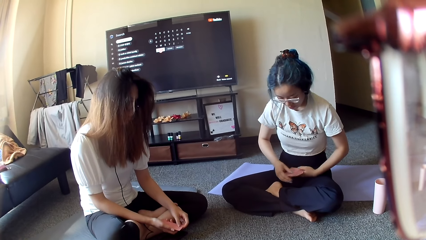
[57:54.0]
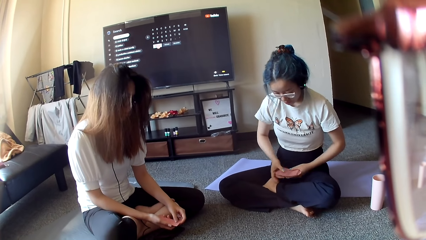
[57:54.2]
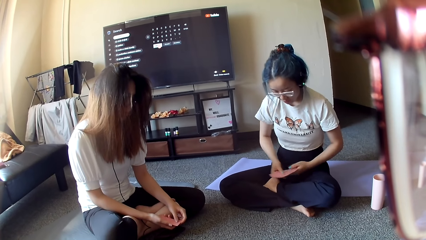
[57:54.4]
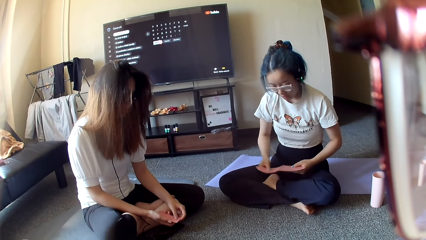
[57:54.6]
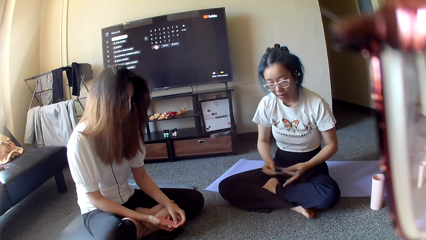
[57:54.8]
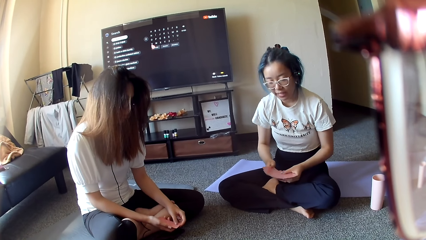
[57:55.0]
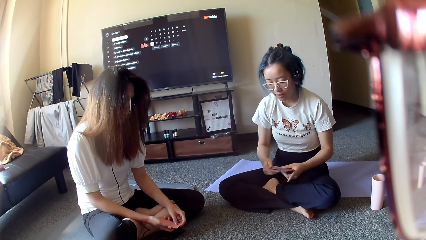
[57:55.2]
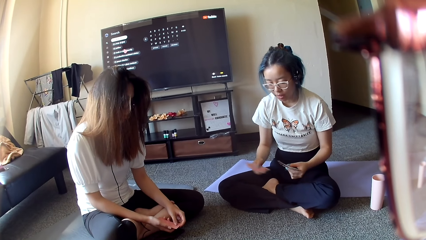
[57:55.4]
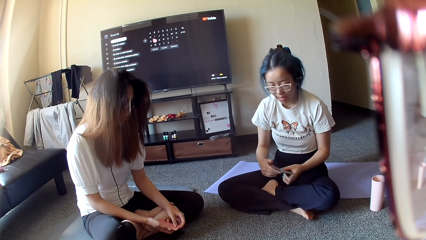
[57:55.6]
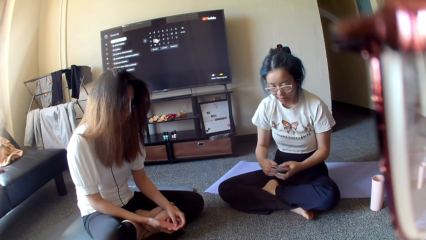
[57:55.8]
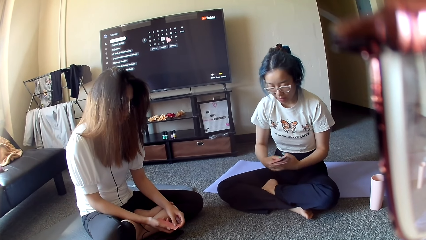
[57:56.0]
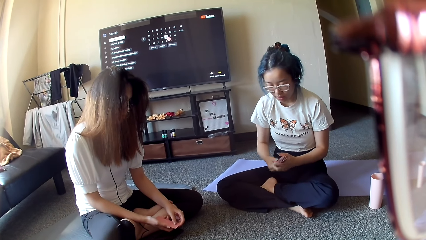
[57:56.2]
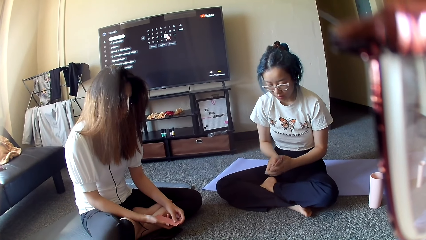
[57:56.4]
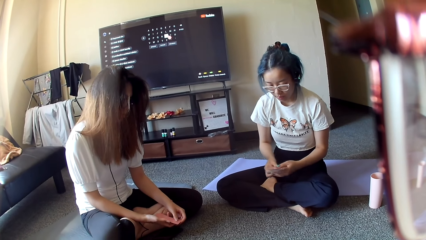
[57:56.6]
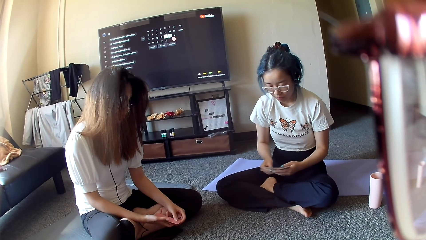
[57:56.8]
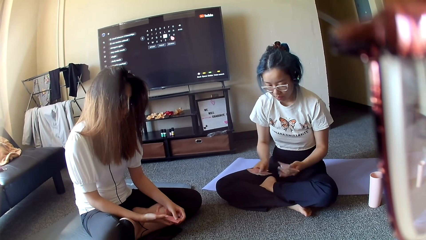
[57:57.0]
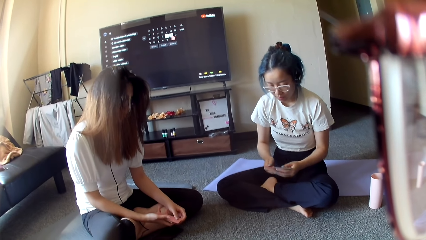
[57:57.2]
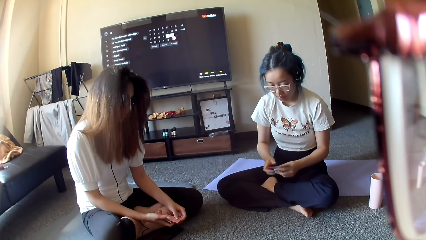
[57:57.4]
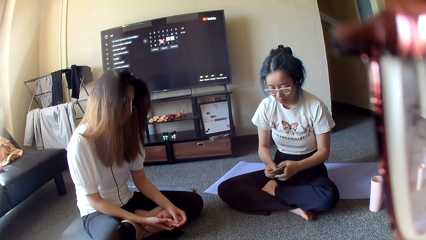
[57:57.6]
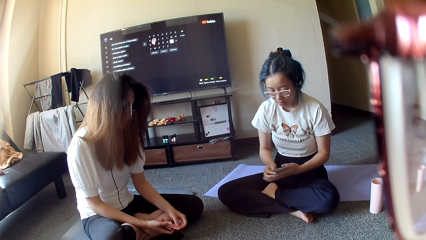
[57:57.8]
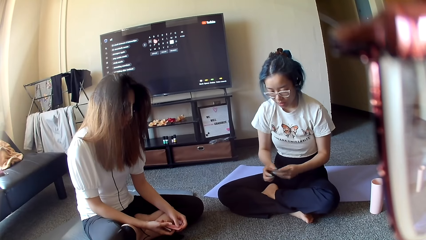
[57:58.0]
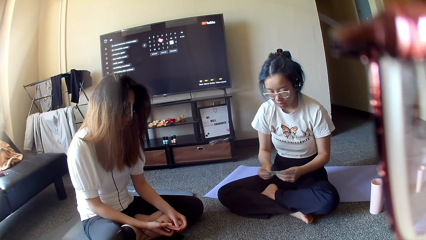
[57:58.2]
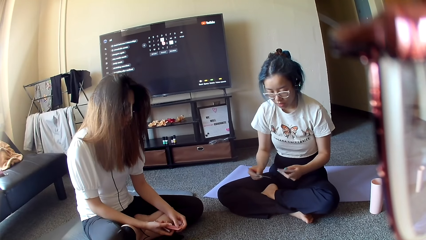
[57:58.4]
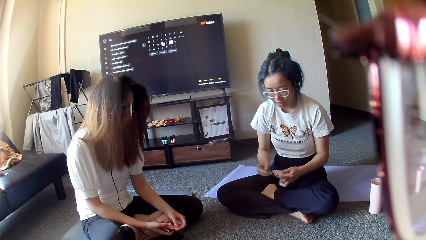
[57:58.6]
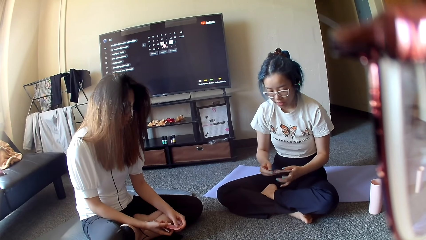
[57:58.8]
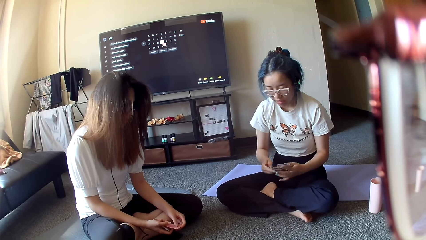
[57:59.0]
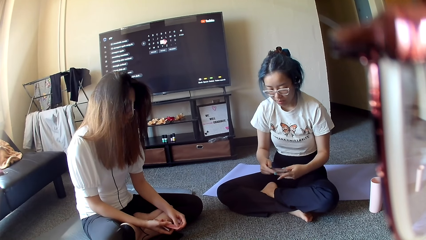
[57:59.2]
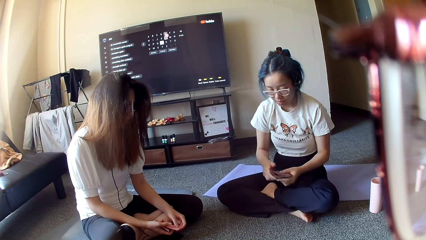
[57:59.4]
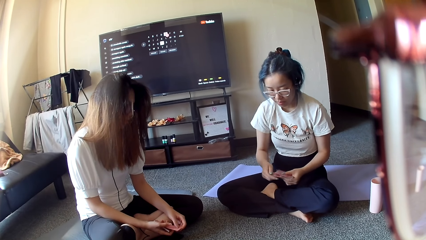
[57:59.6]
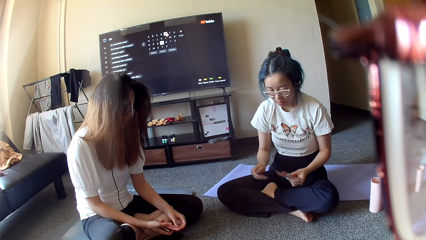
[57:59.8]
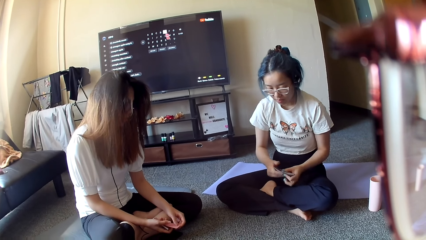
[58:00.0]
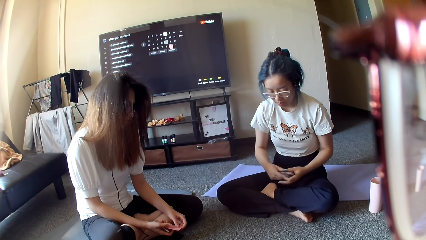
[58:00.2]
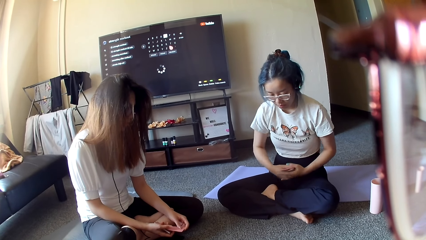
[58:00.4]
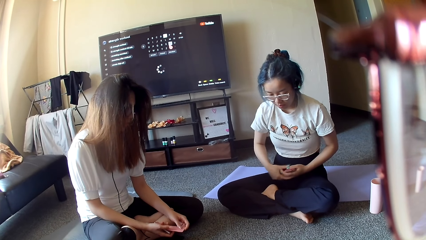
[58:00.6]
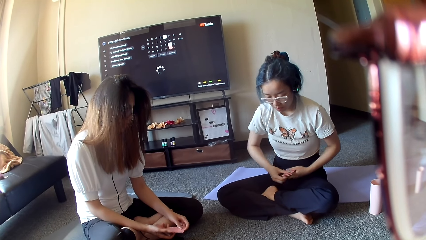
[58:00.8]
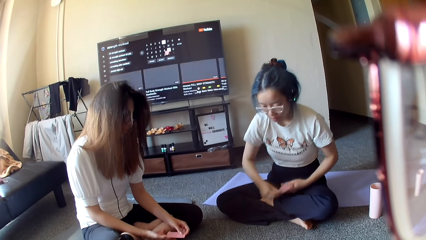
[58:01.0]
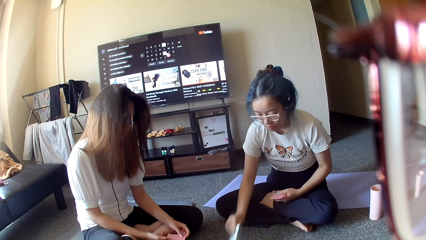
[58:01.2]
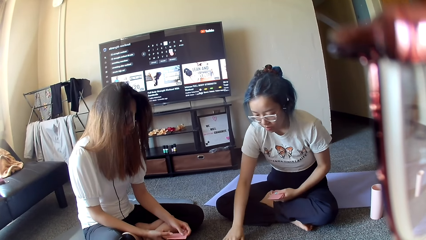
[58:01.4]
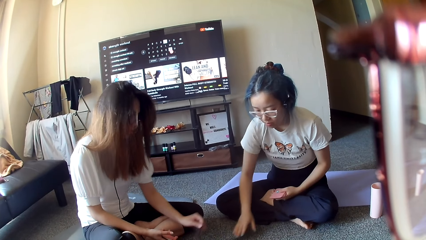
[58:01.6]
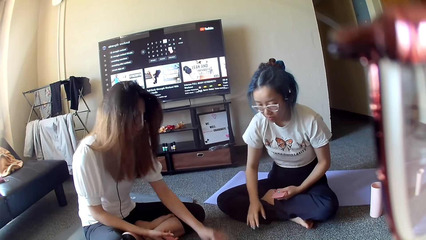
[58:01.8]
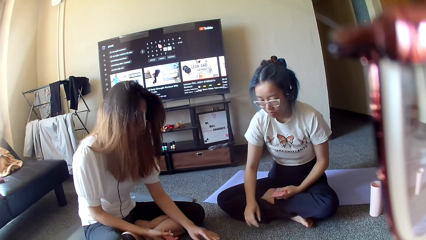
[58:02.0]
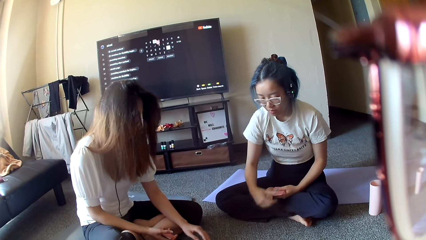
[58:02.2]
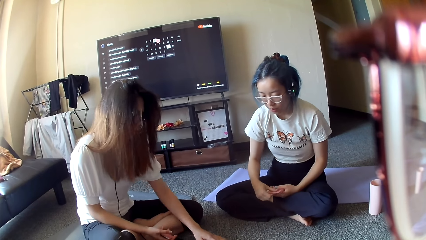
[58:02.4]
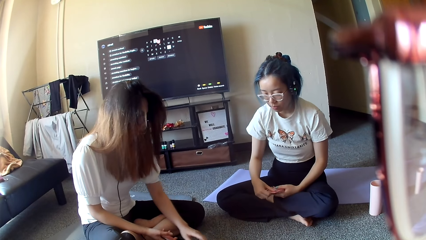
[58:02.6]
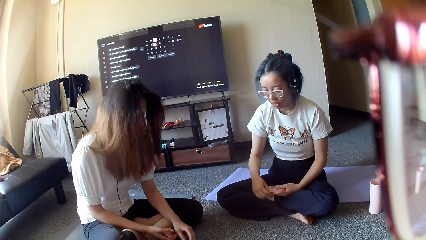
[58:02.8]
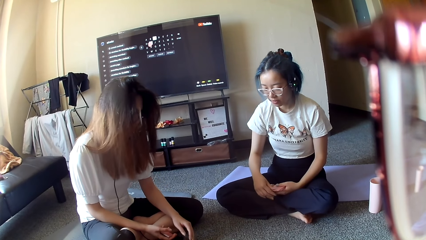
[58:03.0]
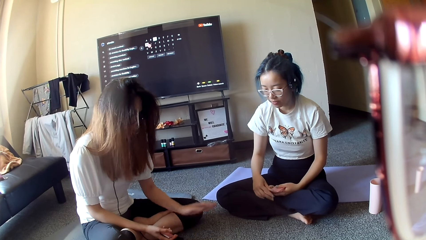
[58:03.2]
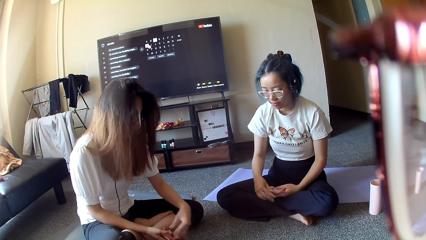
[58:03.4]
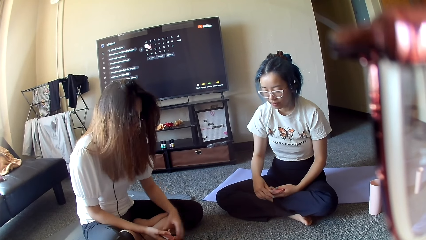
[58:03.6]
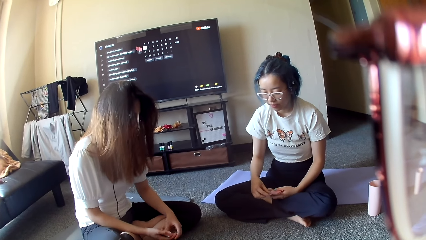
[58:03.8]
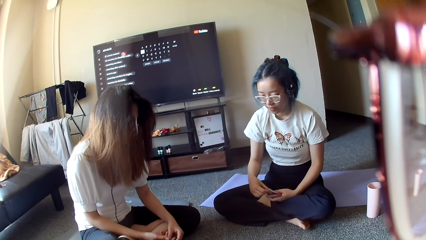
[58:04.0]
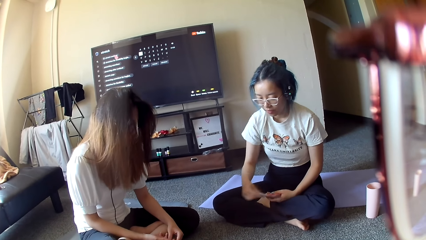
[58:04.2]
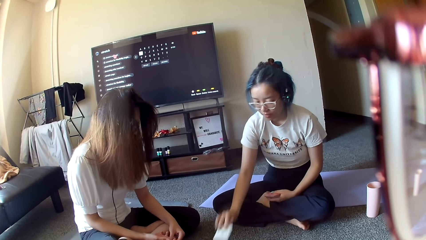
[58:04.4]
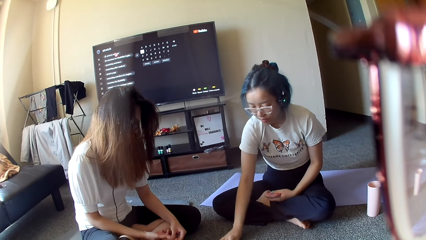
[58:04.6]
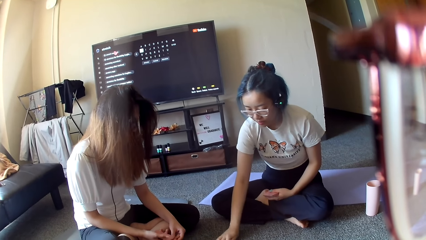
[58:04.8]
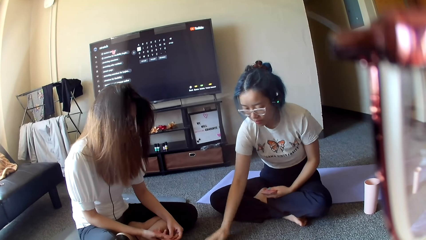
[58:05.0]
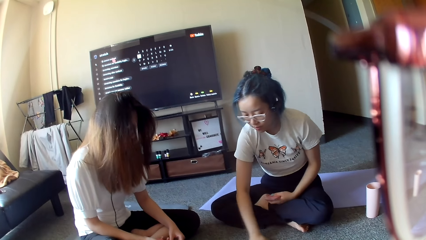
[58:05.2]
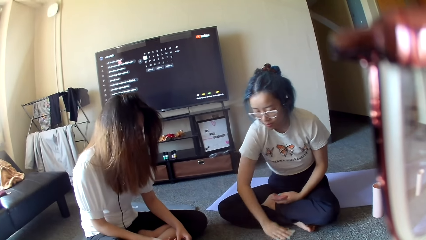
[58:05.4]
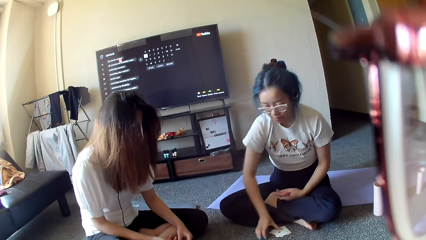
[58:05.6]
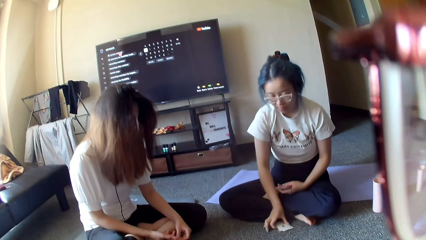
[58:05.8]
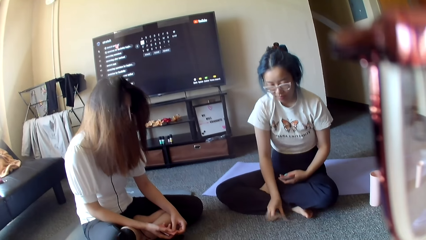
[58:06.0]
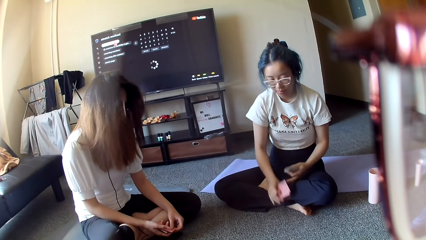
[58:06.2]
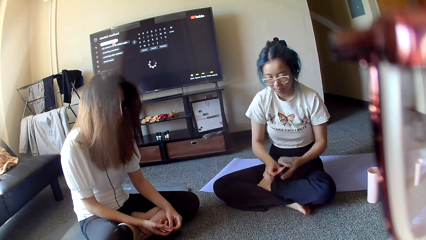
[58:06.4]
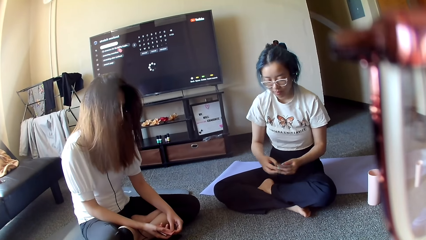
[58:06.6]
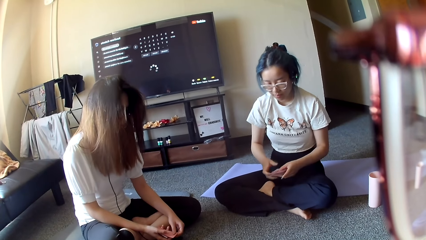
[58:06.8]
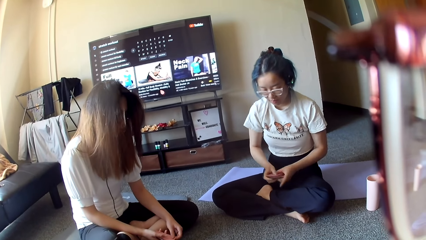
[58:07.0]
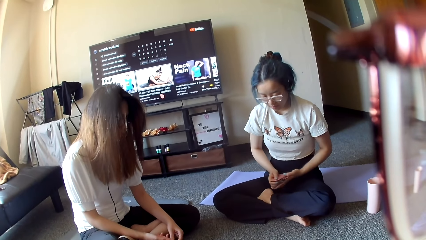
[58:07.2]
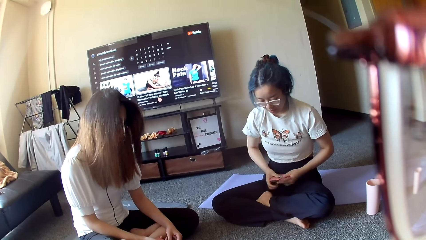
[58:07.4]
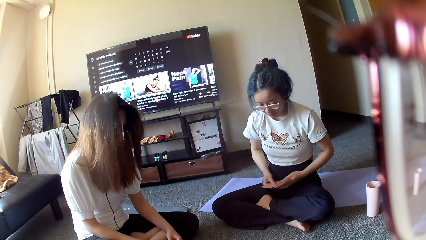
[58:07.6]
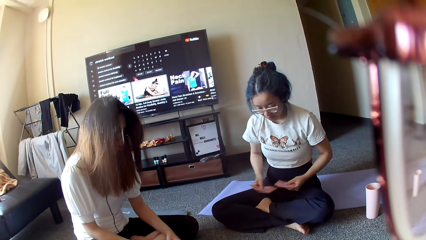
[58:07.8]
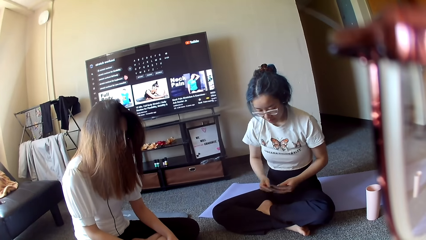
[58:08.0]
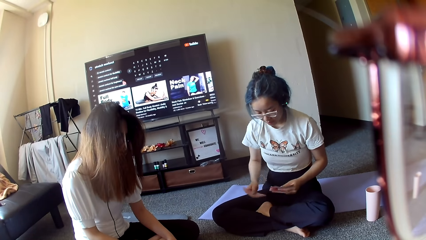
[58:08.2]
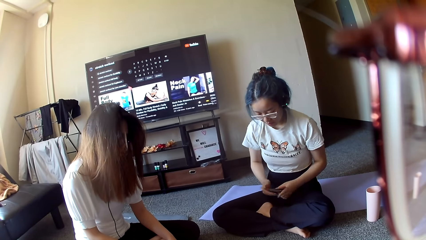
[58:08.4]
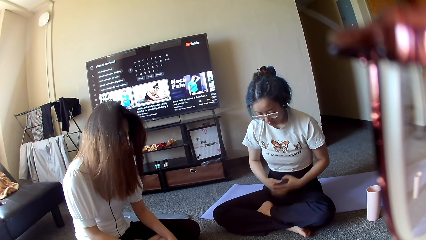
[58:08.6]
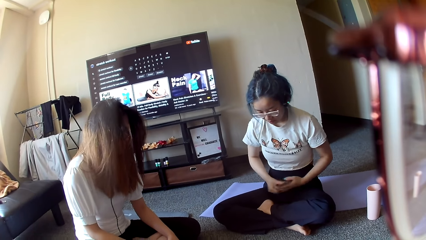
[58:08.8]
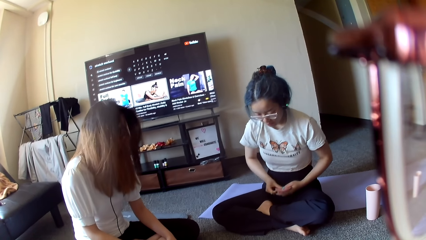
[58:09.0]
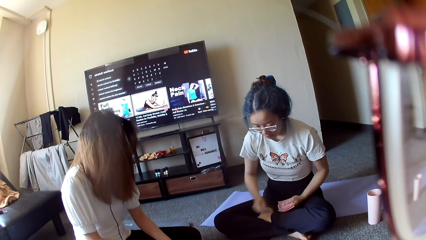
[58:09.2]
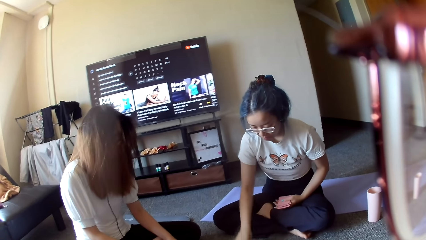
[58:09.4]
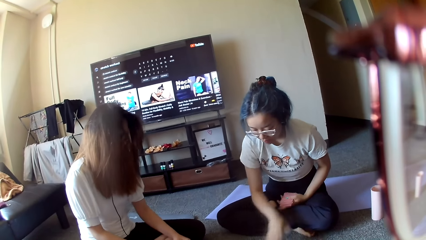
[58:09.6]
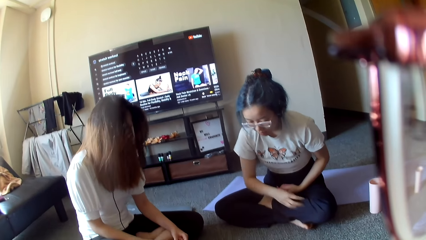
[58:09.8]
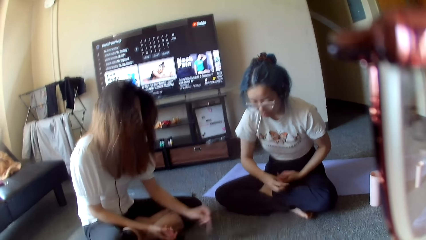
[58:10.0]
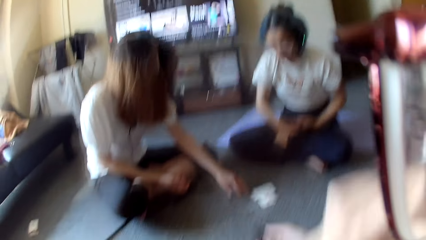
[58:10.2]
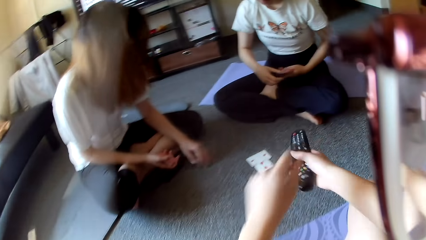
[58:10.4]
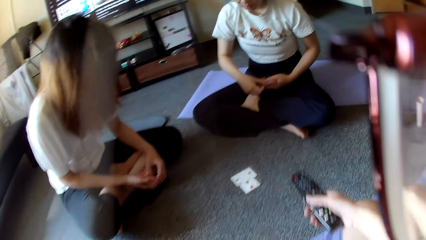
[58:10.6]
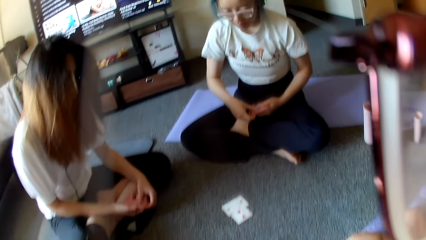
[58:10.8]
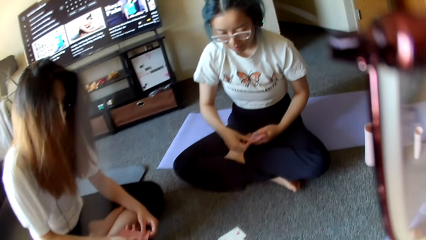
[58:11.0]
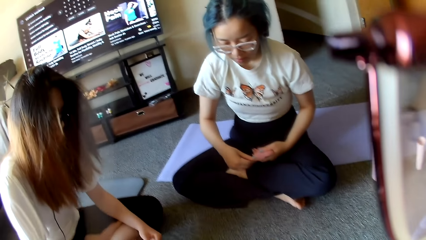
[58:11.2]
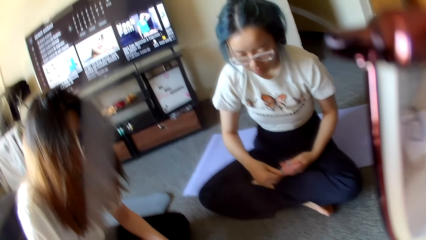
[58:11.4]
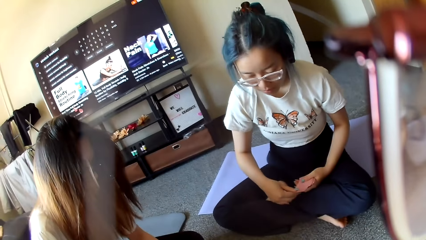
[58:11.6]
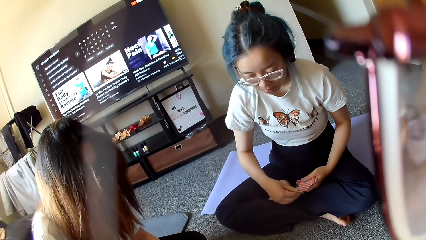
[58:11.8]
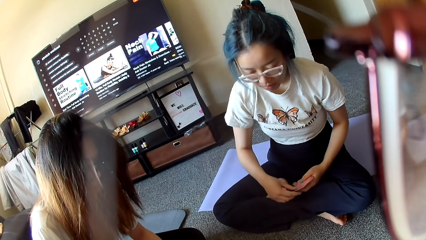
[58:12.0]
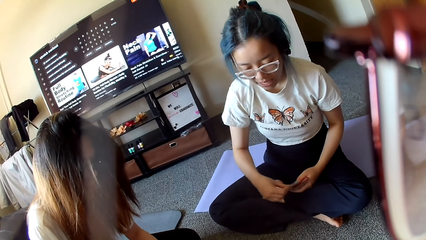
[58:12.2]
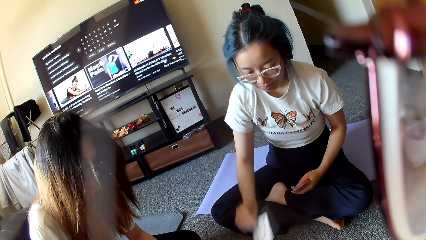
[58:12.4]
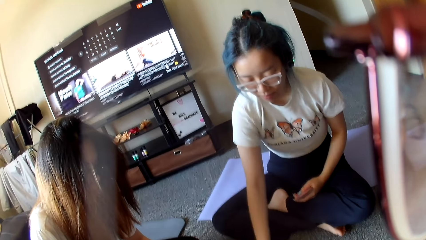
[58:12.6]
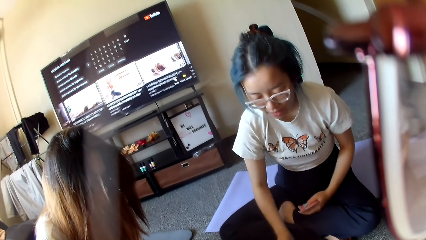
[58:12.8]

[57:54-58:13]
A woman shuffles the cards. The woman places a card on the floor. Another woman places a card on the floor. The other woman moves the hand. The first woman places a card on the floor, collects the cards on the floor, shuffles the cards, selects the cards, and places a card on the floor. The other woman places a card on the floor. The camera wearer holds a remote control.
